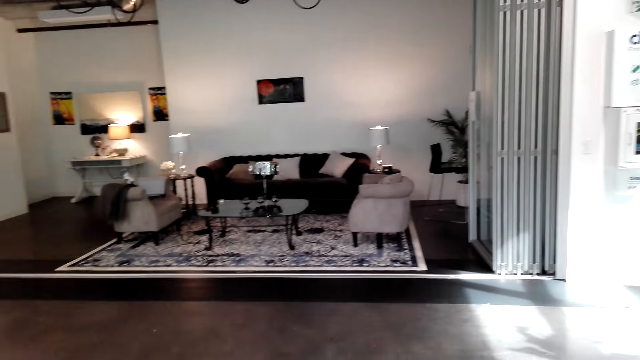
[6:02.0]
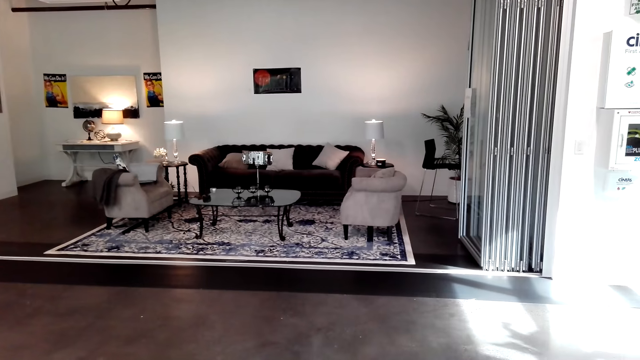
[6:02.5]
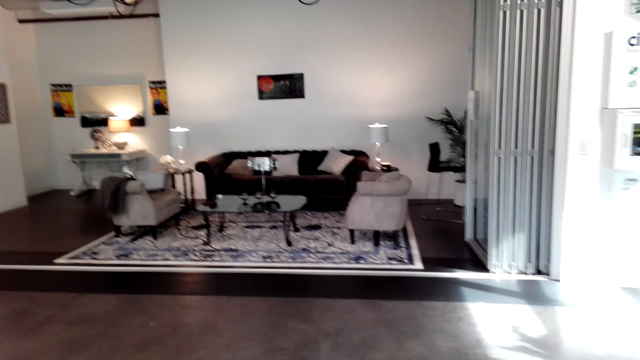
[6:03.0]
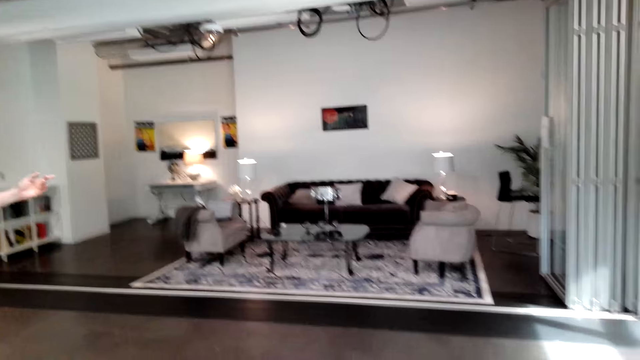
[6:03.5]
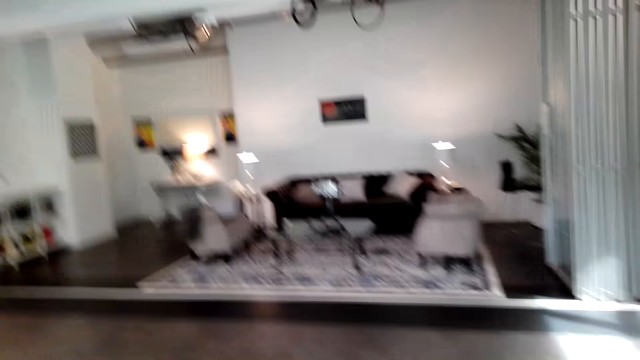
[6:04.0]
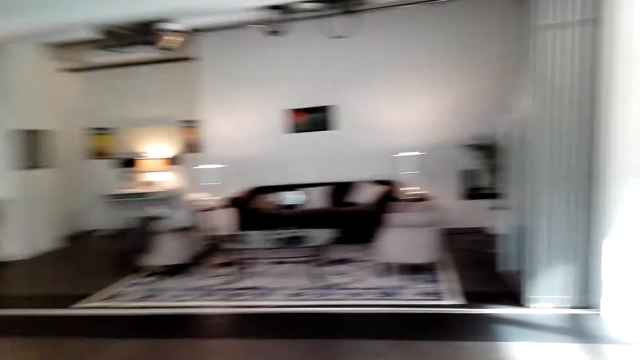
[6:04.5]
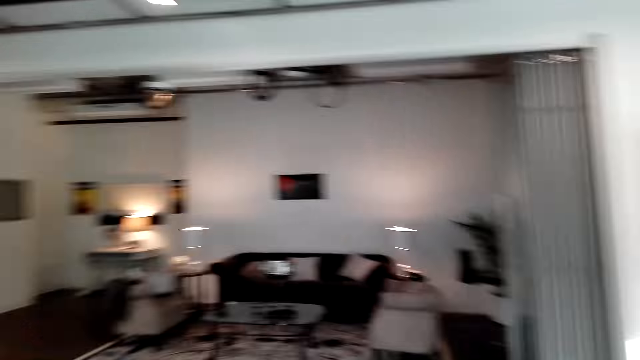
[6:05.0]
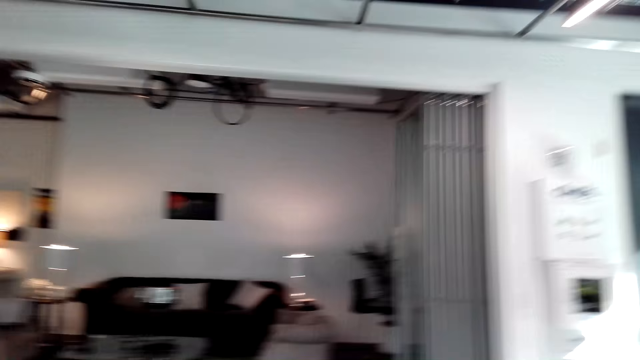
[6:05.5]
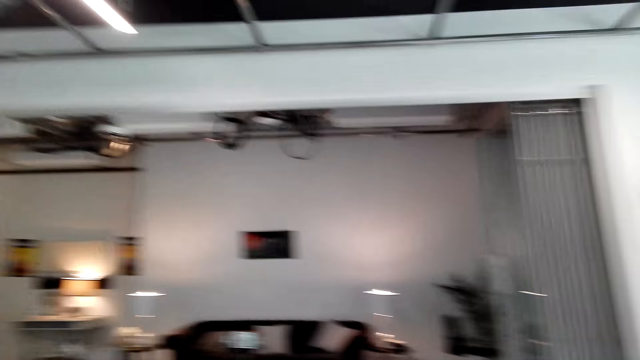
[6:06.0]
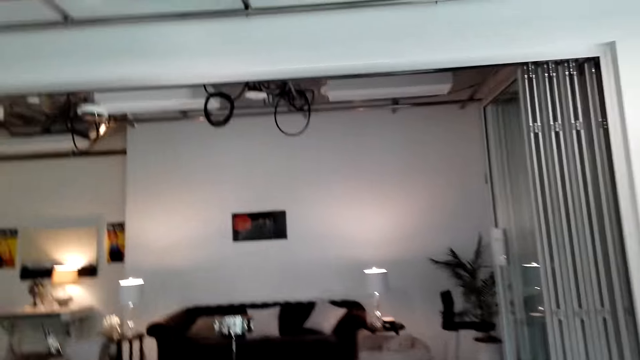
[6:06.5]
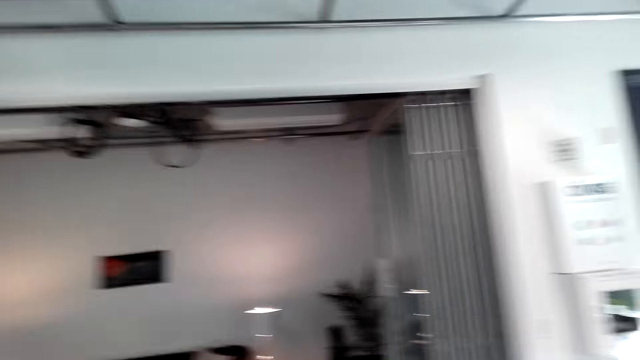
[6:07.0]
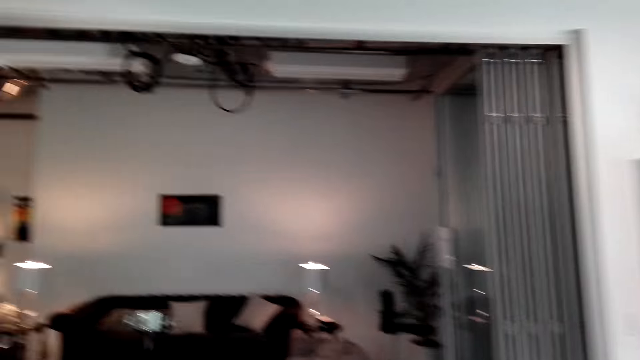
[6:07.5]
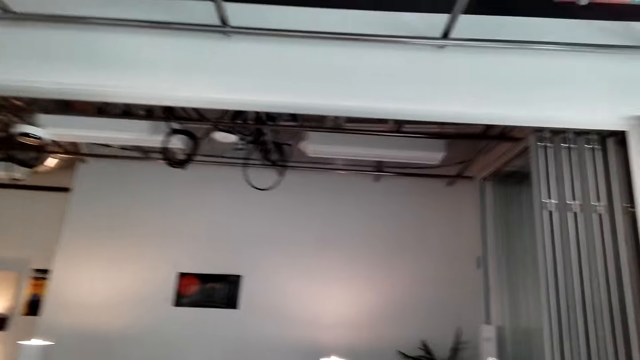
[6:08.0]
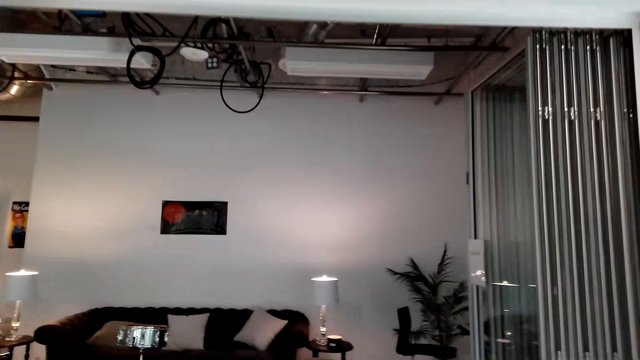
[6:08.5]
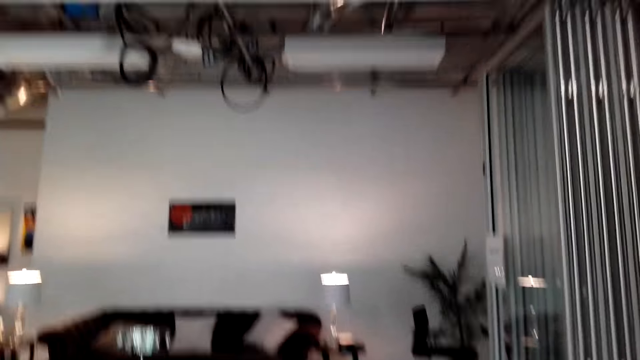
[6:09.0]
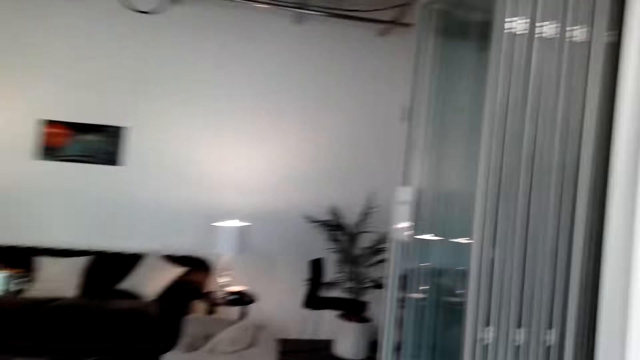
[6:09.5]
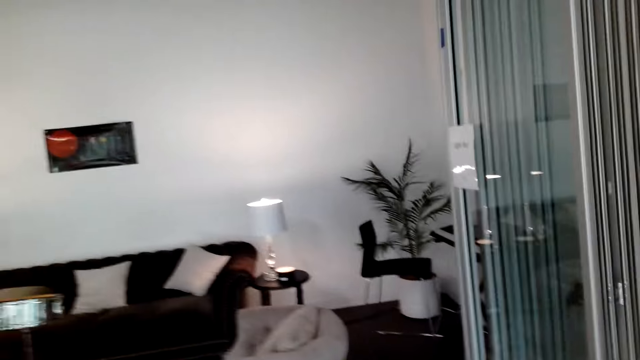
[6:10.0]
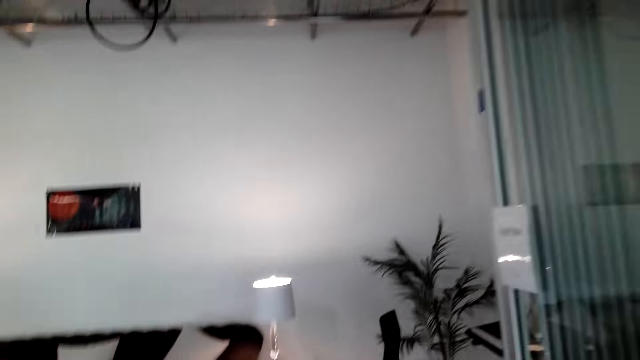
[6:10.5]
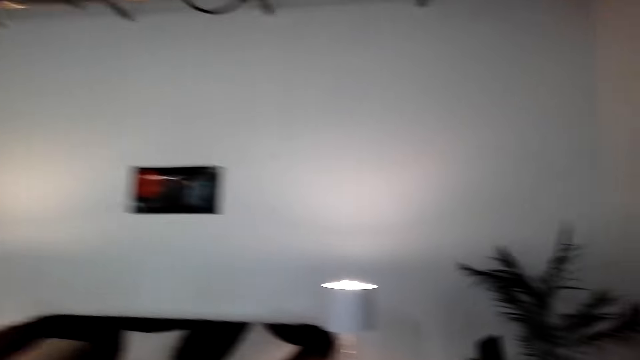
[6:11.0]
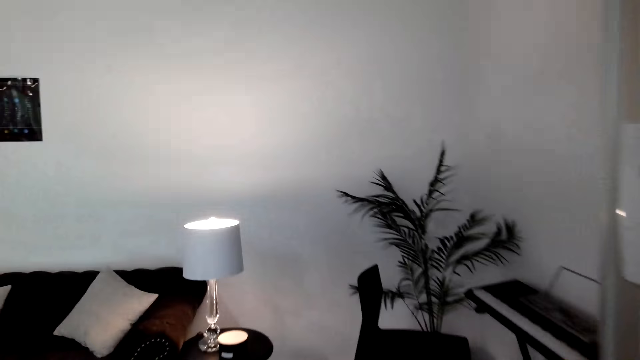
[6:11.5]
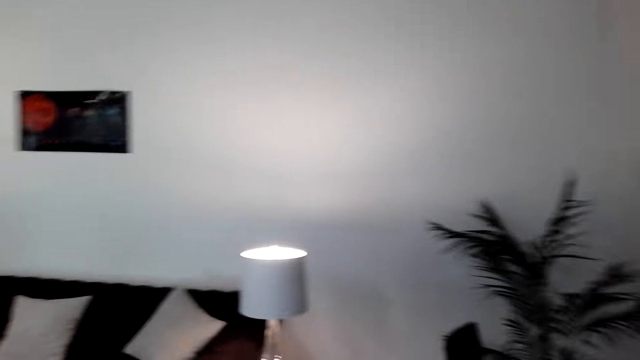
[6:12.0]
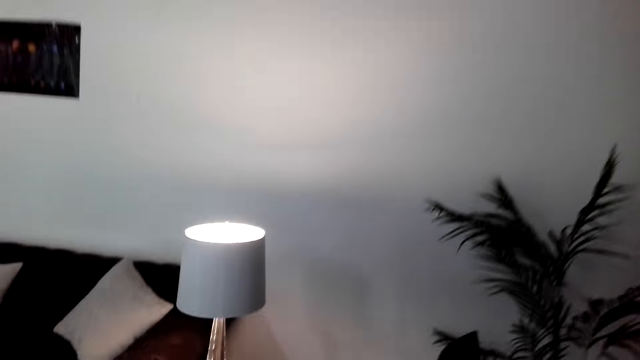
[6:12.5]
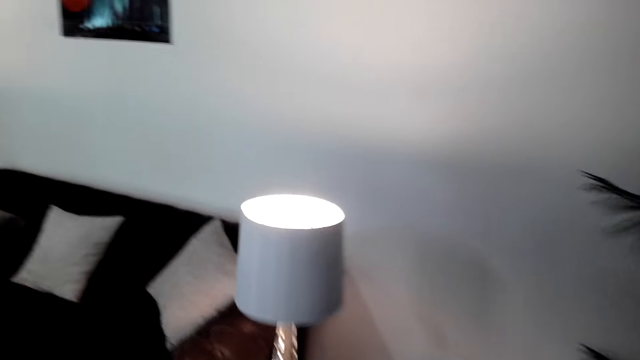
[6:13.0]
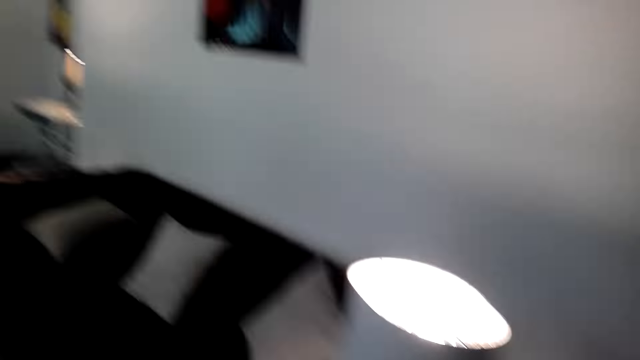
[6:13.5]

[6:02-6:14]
The camera wearer walks across the room.

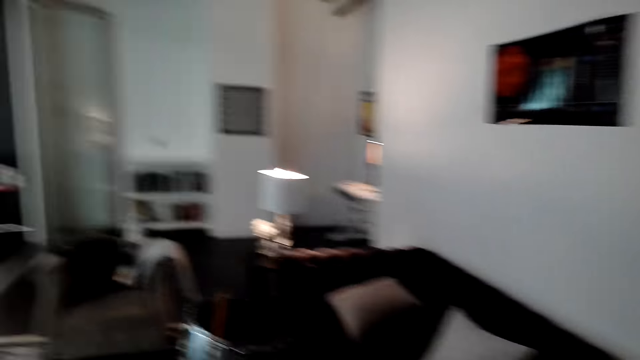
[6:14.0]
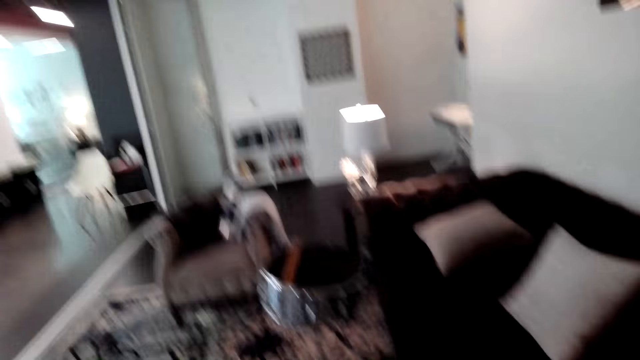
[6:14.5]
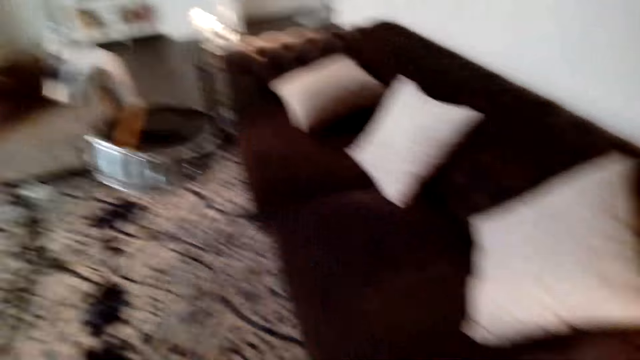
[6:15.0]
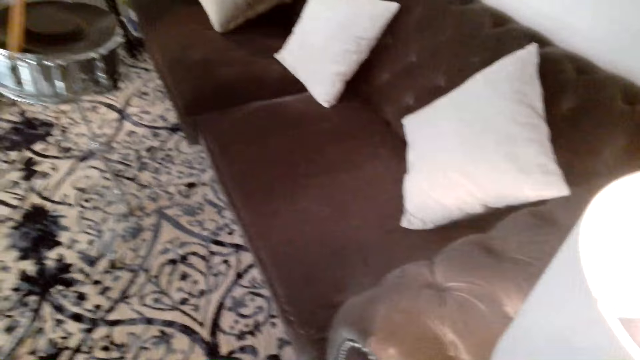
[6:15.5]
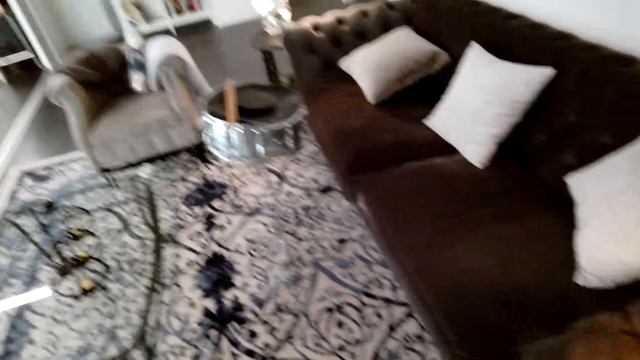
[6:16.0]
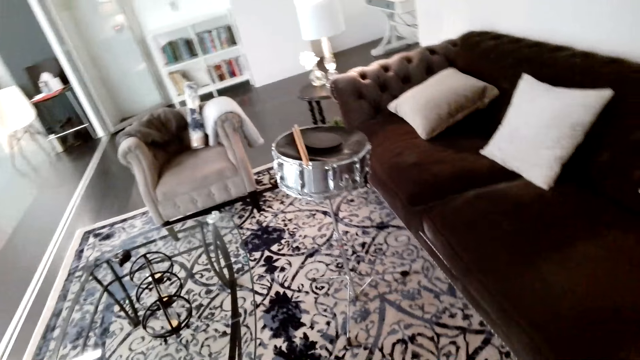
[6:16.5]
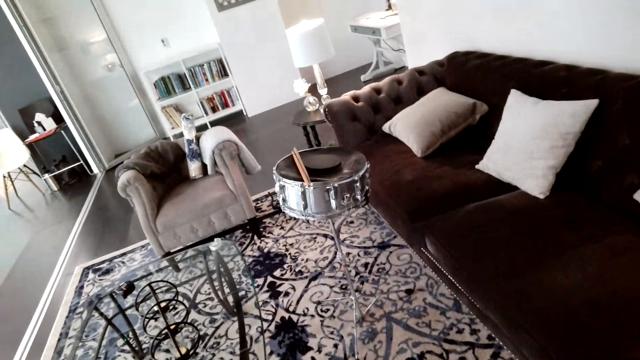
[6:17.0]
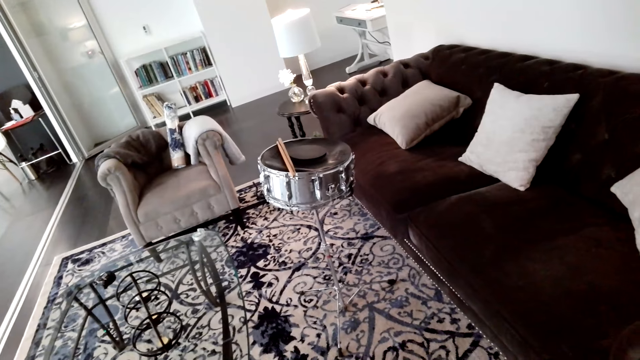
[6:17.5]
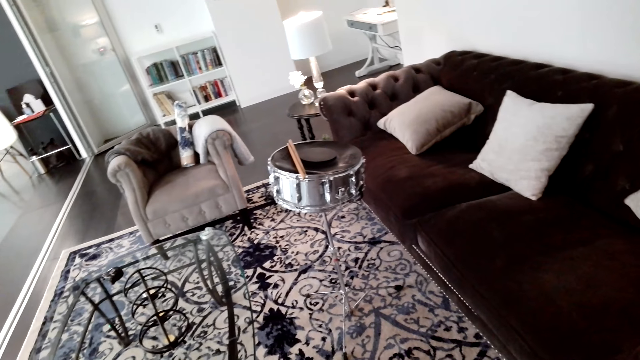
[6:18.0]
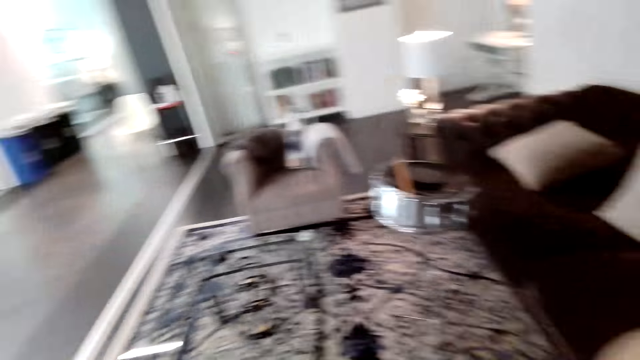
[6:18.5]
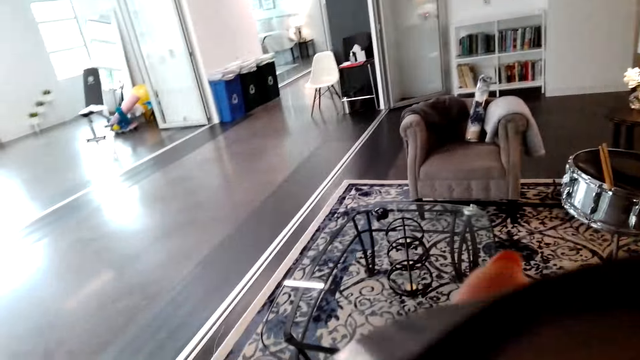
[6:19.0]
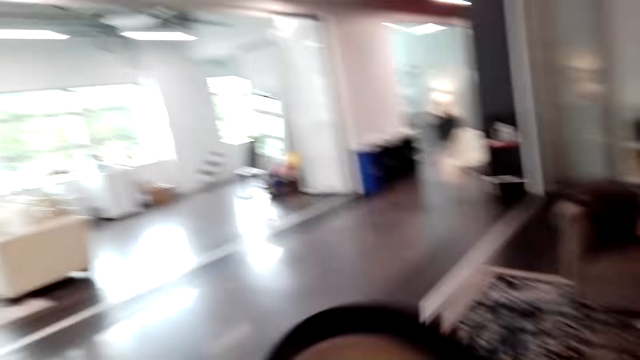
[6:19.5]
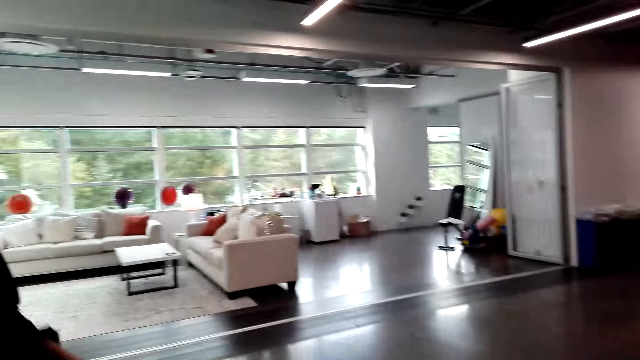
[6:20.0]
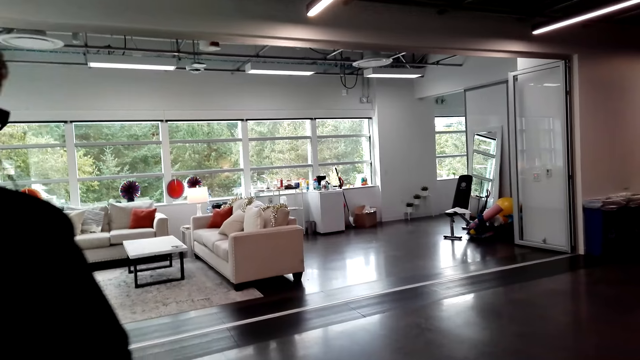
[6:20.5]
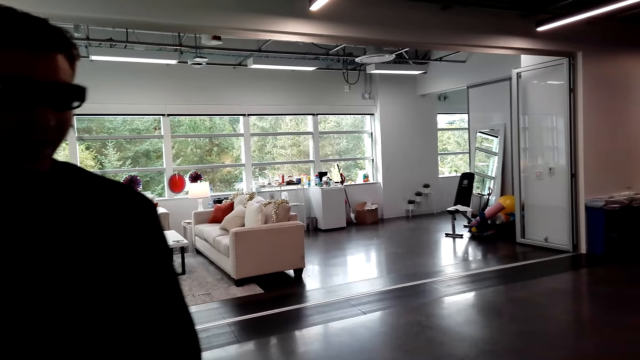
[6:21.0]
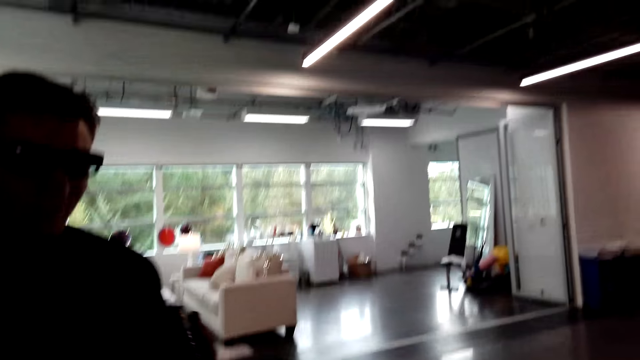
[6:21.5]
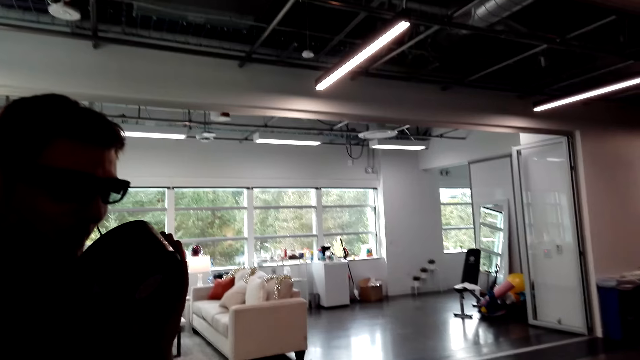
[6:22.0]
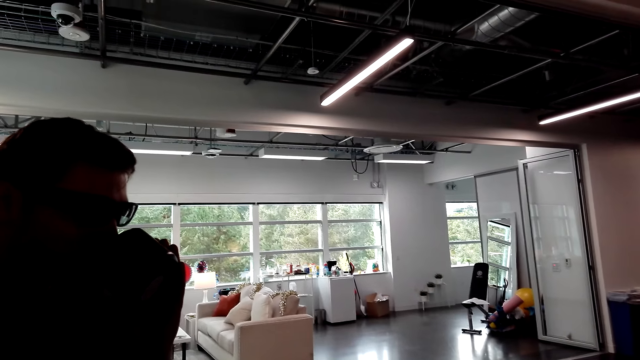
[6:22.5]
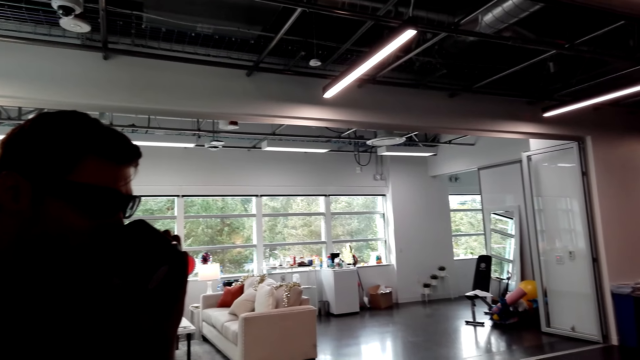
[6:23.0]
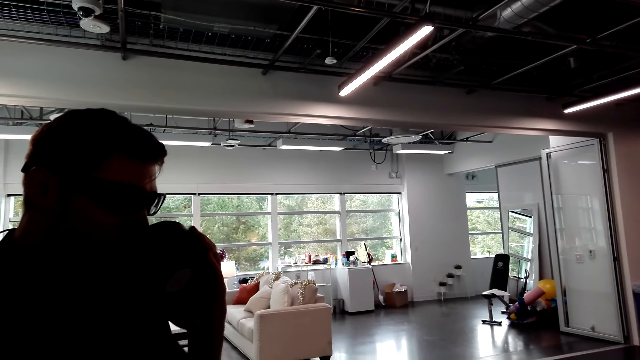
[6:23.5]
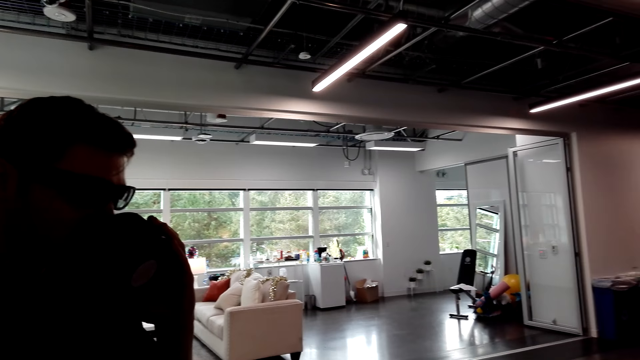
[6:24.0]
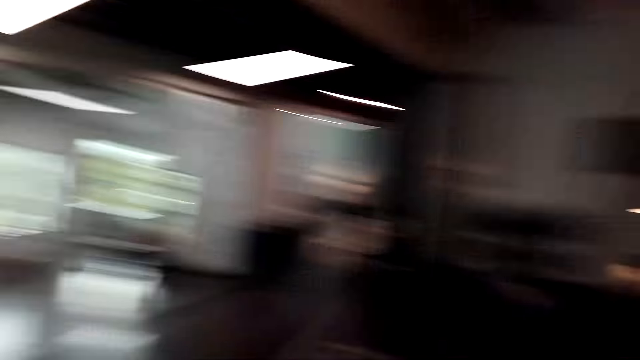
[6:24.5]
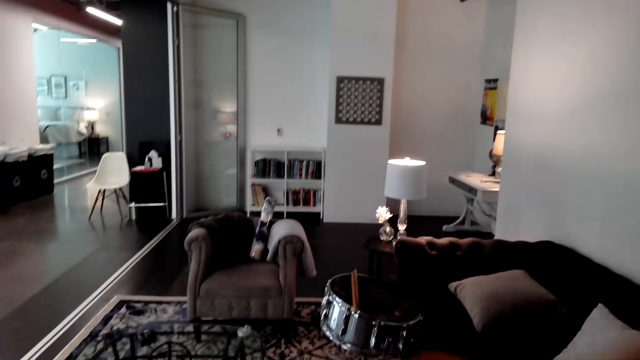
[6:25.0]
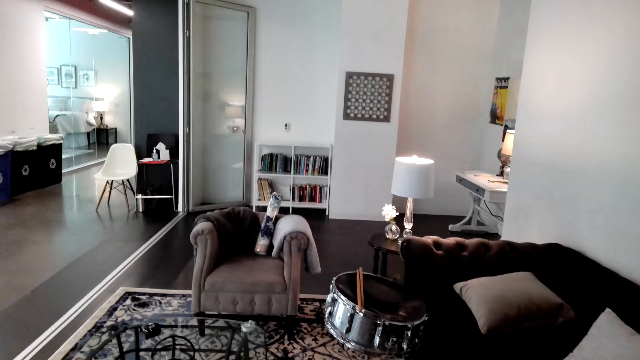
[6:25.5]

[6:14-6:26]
The camera wearer picks up a candle. They hand a man the candle. Another man smells the candle.
